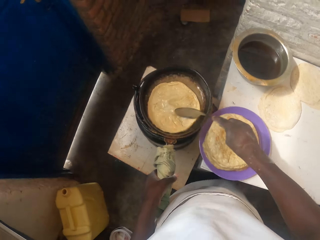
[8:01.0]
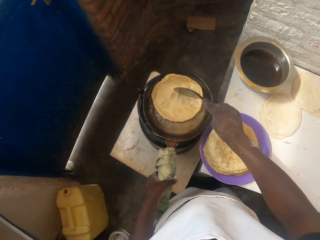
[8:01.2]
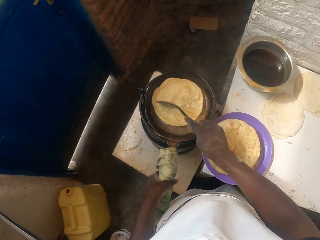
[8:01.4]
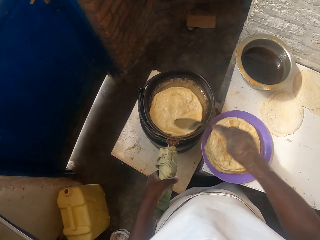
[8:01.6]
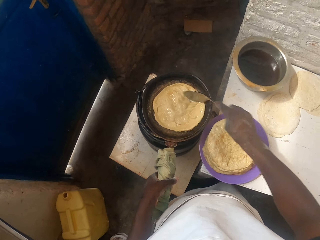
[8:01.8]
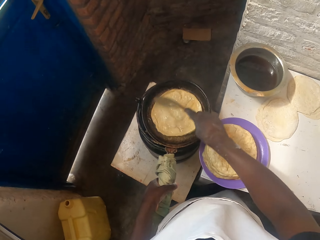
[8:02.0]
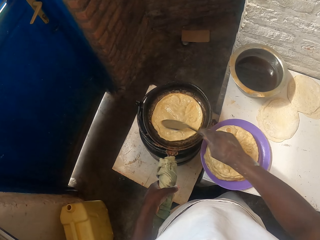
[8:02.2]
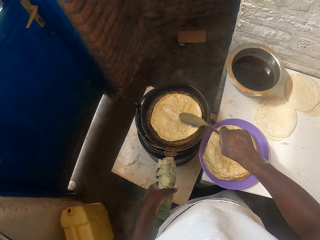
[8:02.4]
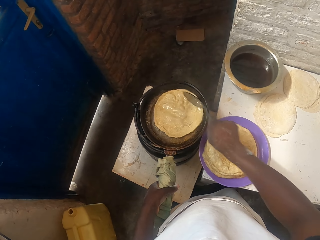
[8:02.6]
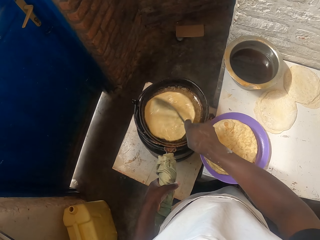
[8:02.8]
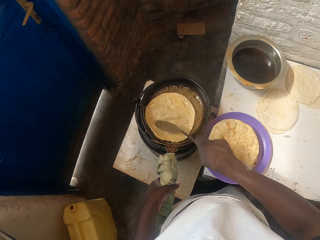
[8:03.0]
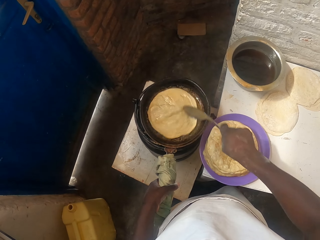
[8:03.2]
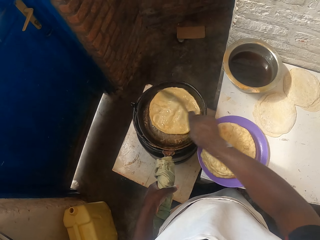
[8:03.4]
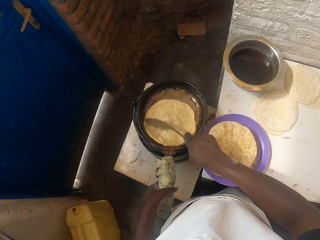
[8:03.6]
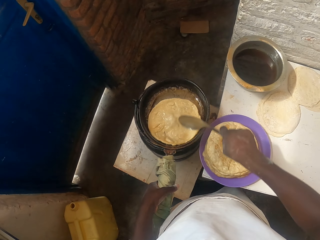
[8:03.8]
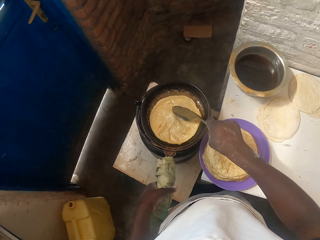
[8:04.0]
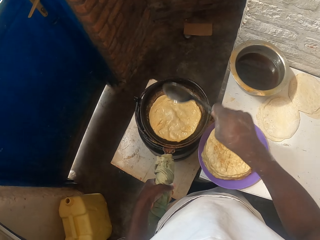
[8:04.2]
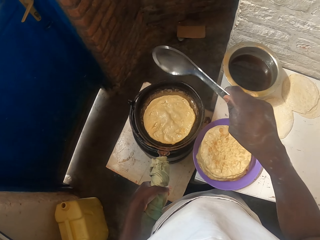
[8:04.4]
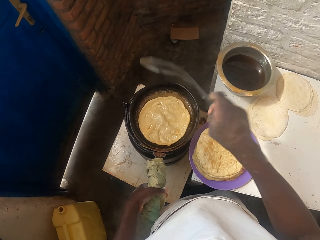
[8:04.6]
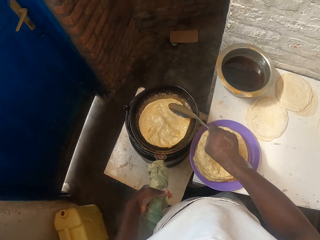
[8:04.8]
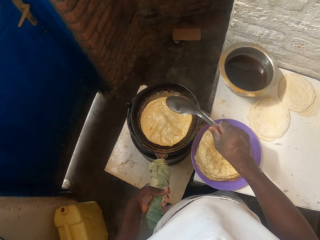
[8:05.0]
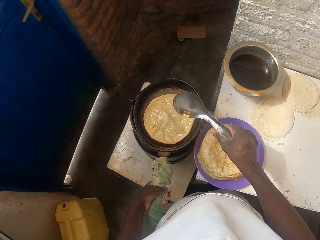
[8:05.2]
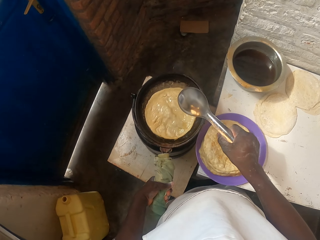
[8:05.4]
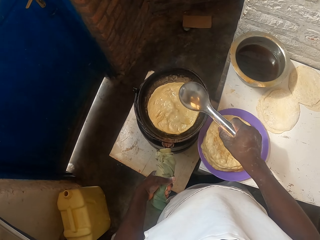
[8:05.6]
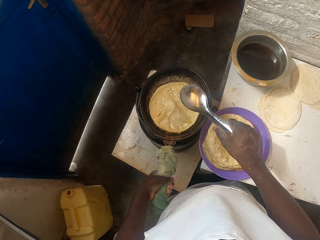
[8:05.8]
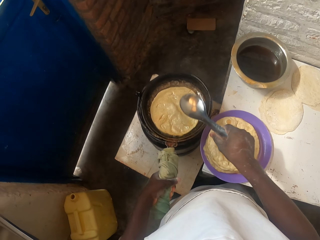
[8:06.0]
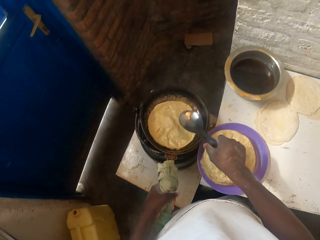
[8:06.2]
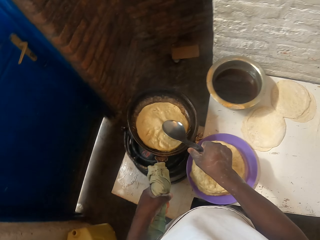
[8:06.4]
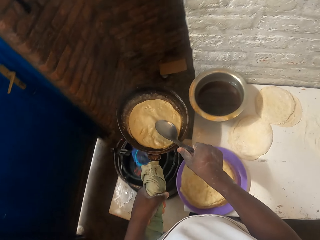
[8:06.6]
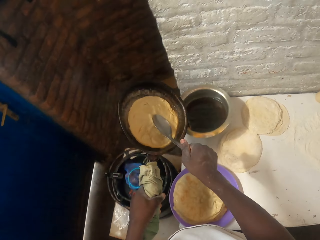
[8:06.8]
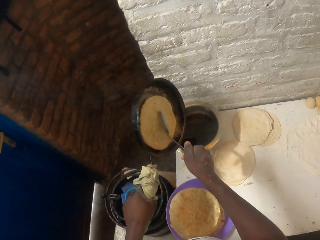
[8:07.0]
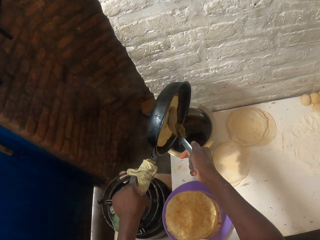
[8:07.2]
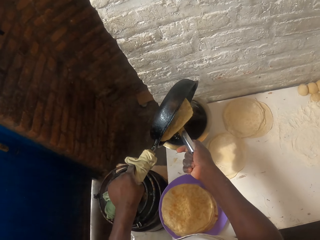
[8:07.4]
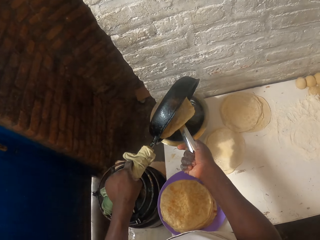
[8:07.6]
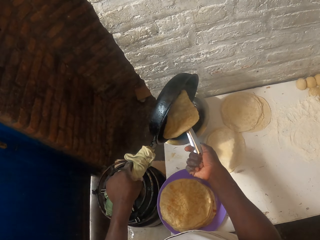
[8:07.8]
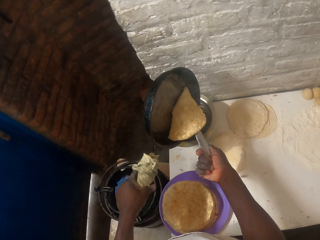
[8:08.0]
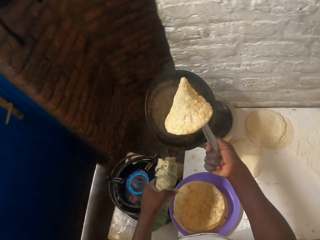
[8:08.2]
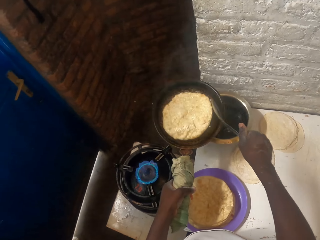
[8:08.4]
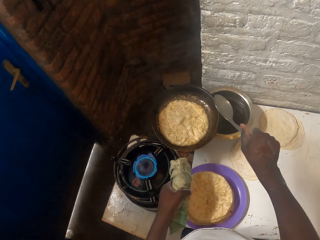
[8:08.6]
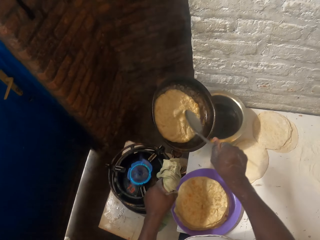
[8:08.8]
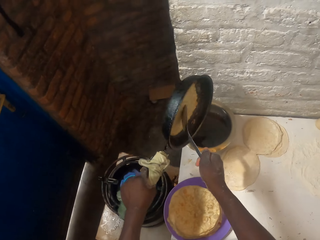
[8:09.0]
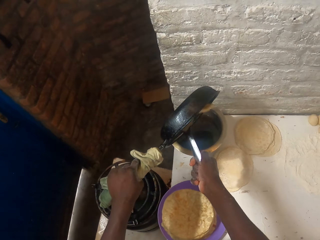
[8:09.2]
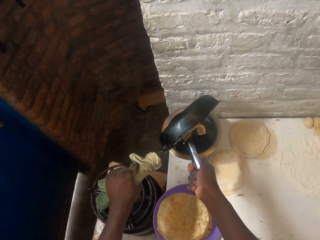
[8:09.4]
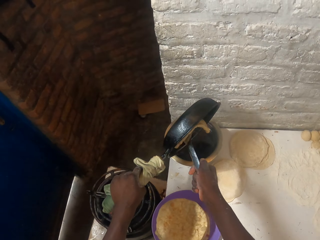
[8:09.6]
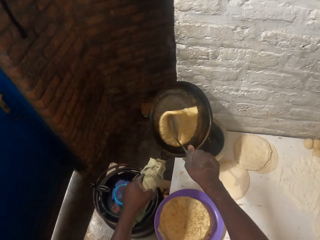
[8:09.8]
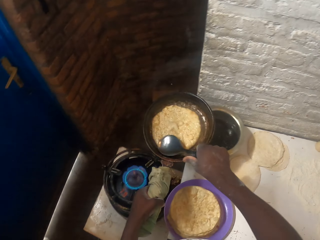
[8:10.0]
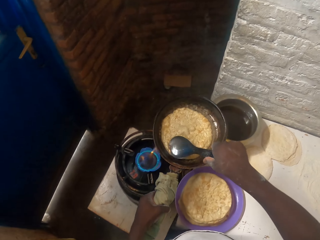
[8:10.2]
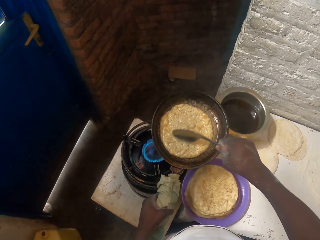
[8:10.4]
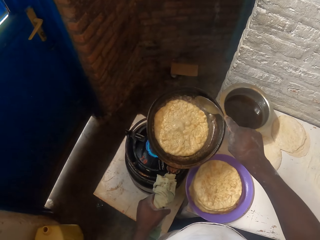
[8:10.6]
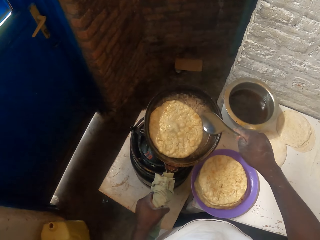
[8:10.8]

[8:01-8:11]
The camera wearer shakes the serving spoon. They lift the cooking pan. They touch the roti or flat bread with the serving spoon. They turn the cooking pan. They pour oil into the cooking pot. They hold the roti with the serving spoon. They turn the cooking pan. They throw the roti on the cooking pan. They move the flat bread. They turn the cooking pan. They touch the roti with the serving spoon. They pour oil into the cooking pot. They turn the cooking pan.

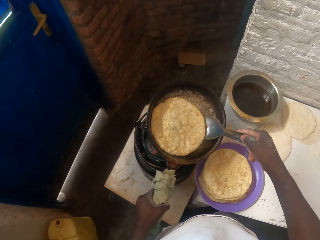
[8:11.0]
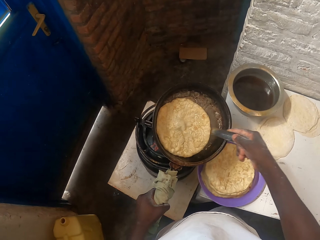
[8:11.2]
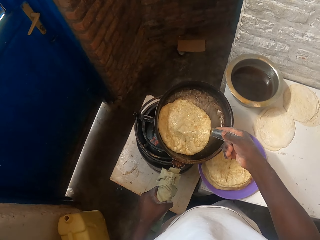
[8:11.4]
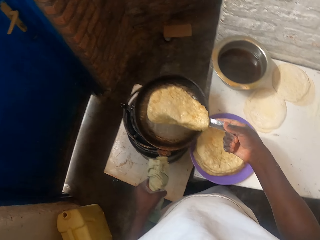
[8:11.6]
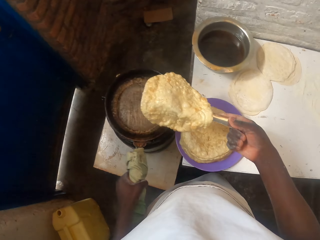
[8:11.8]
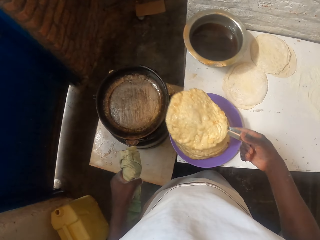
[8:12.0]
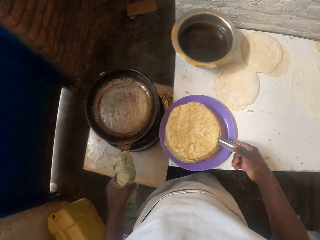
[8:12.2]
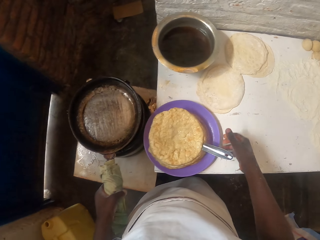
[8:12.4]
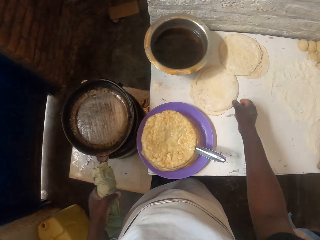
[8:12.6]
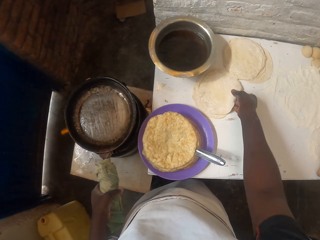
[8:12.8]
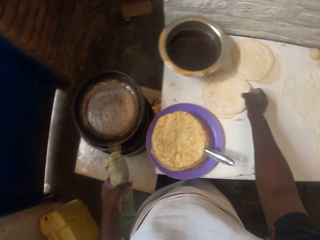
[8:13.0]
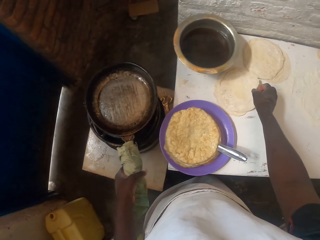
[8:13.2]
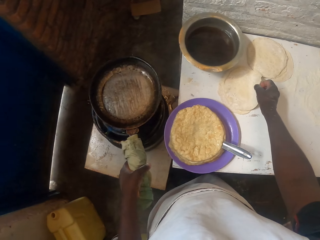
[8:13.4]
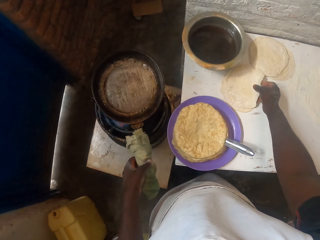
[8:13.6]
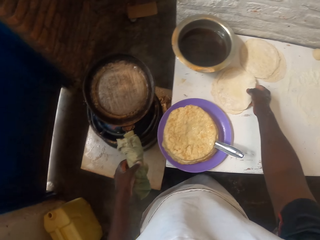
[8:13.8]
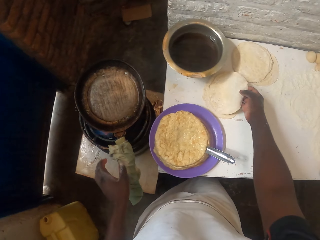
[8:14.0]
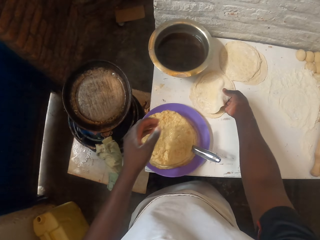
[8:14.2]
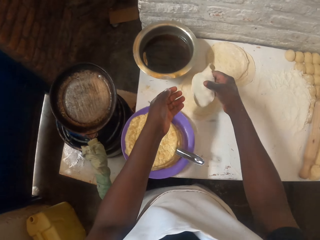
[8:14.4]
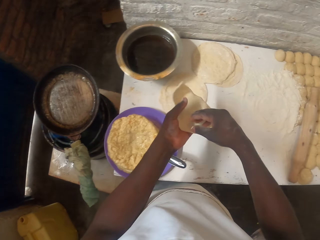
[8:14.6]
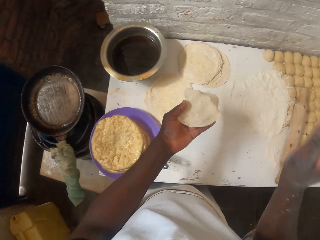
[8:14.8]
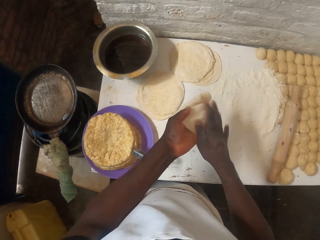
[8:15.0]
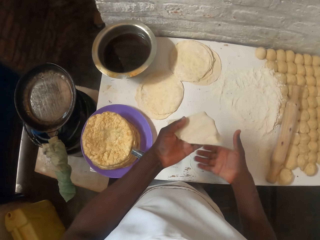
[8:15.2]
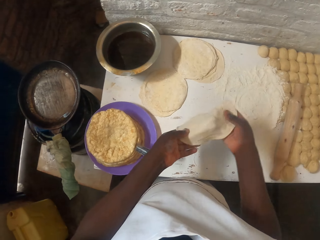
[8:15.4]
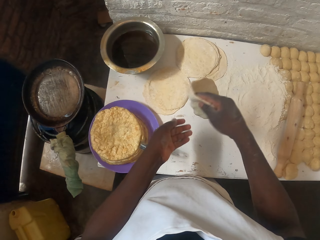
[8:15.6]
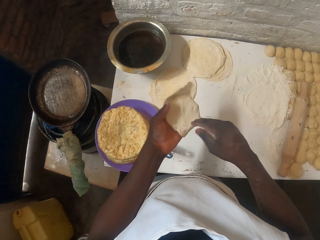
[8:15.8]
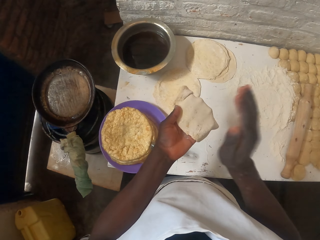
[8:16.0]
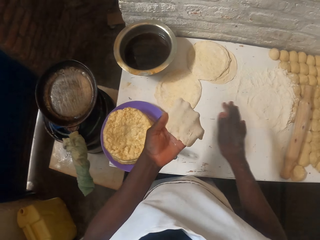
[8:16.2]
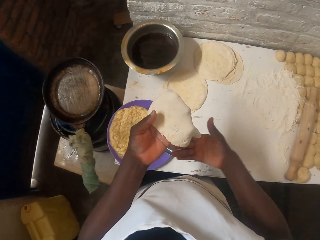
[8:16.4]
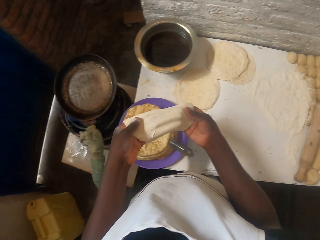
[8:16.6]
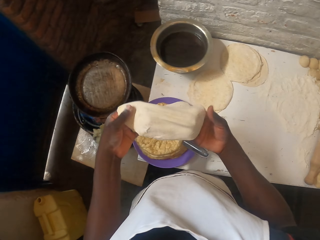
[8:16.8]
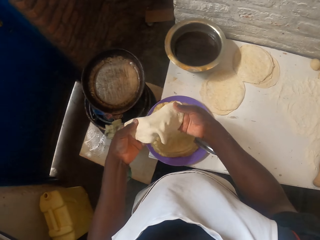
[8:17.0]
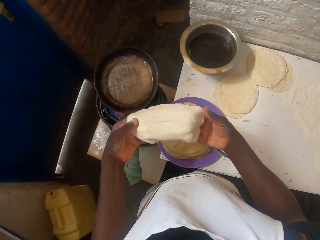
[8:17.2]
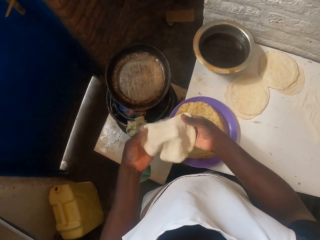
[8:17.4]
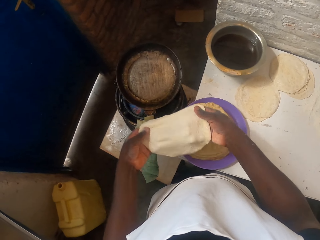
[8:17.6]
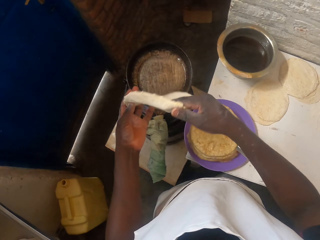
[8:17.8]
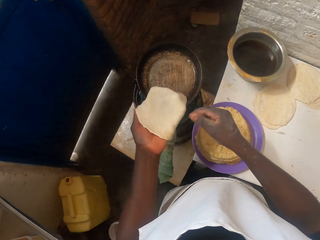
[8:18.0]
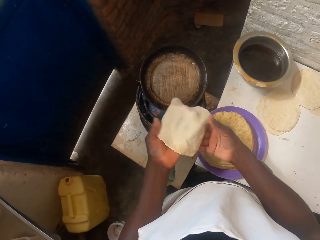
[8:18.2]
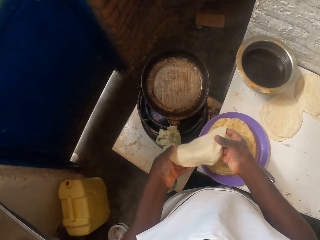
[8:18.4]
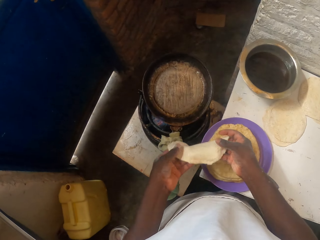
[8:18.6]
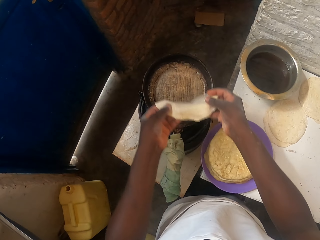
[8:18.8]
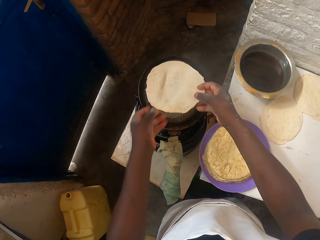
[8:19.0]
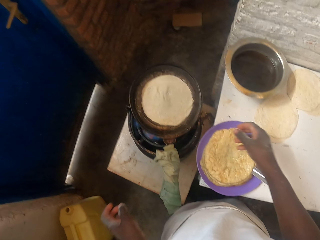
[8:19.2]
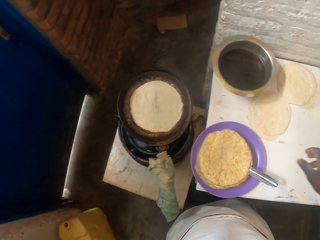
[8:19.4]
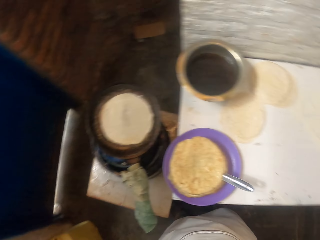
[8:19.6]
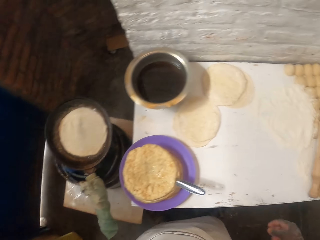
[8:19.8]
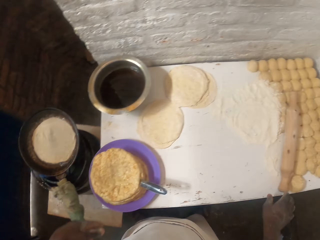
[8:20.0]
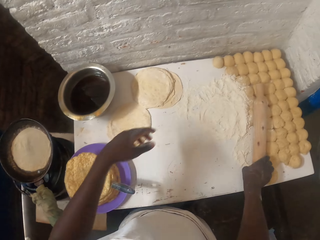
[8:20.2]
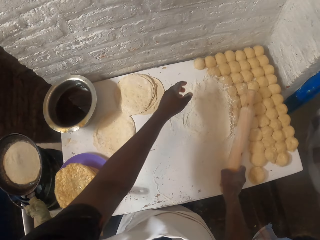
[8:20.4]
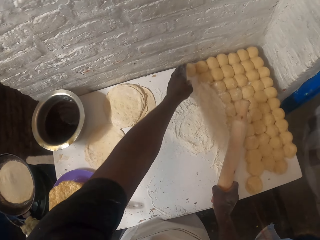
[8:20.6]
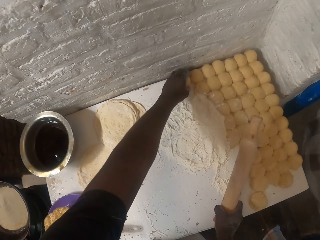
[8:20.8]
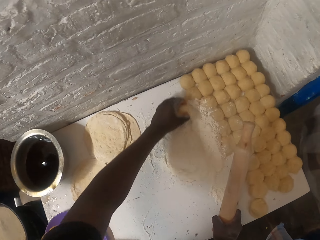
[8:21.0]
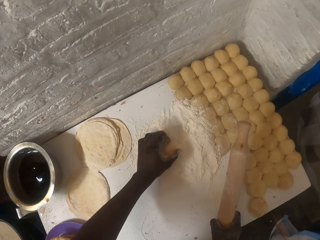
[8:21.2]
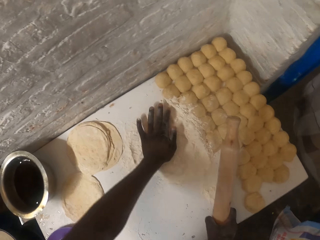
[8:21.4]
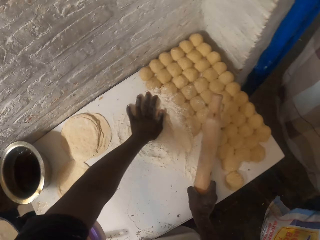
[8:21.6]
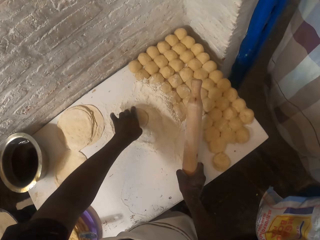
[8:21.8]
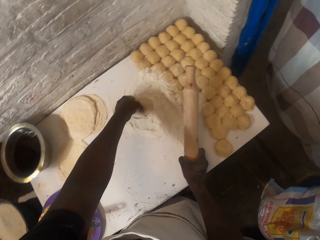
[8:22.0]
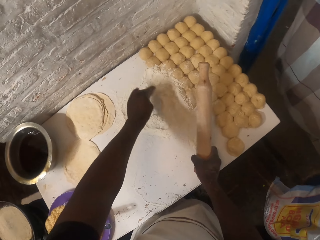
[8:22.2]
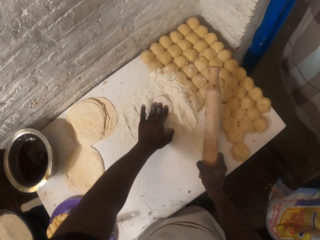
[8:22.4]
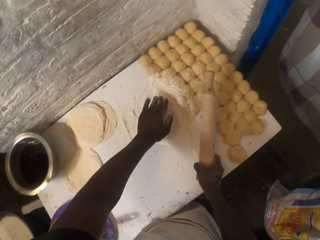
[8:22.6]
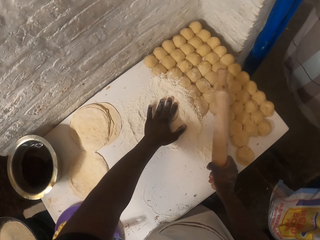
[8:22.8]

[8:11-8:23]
The camera wearer scoops the roti with the serving spoon. He lifts the roti with the serving spoon. He places the cooking pan on the gas cooker and places the roti in the bowl. He picks dough from the table. He lifts the cooking pan. He holds the dough. He holds the dough again. He hits the dough with his right hand. He wipes the dough. He flips the dough on his hand. He holds the dough. He hits the dough with his right hand. He wipes the dough. He stretches the dough. He spreads the dough. He flips the dough on his hand. He holds the dough. He throws the dough on the cooking pan. He picks a rolling pin with his right hand. He holds the rolling pin. He picks the dough from the table. He presses the dough. He turns the dough. He places the dough on the table.
